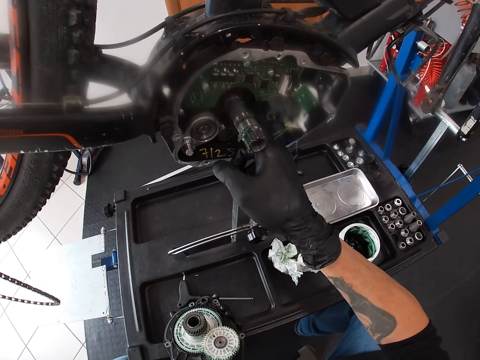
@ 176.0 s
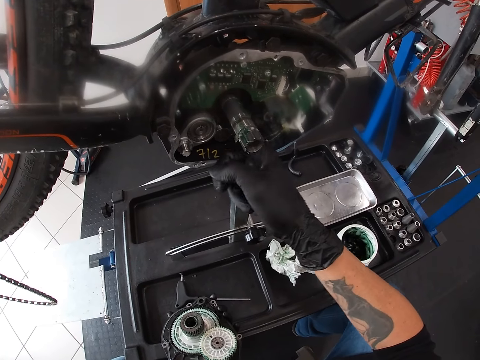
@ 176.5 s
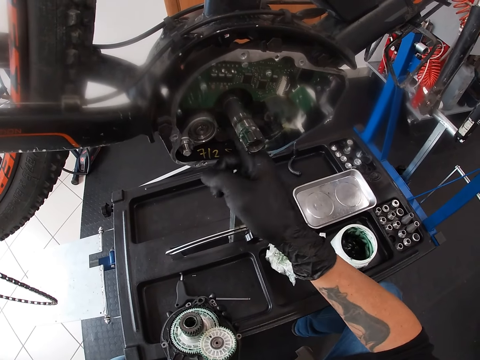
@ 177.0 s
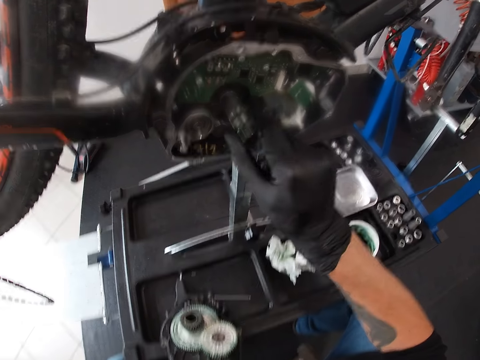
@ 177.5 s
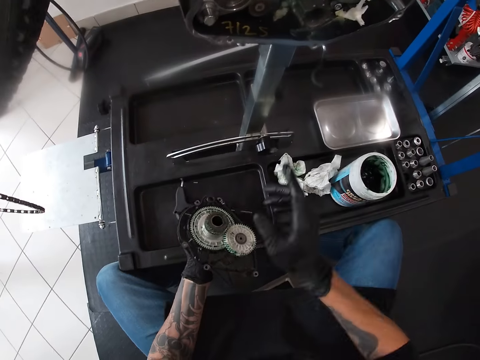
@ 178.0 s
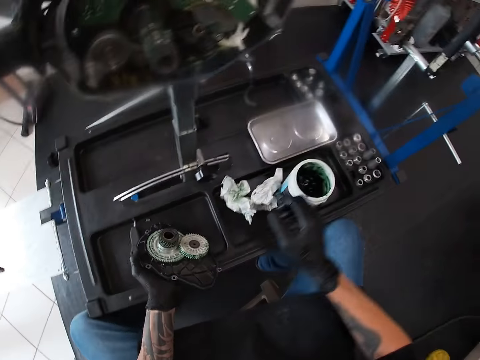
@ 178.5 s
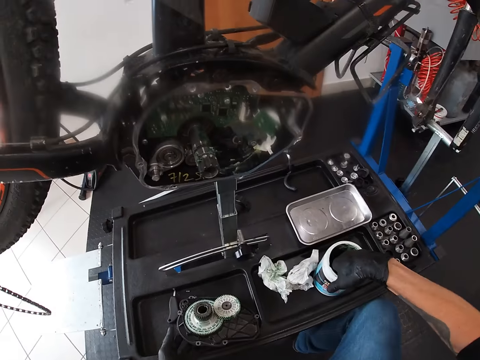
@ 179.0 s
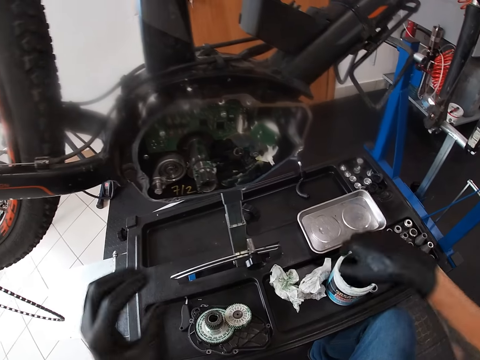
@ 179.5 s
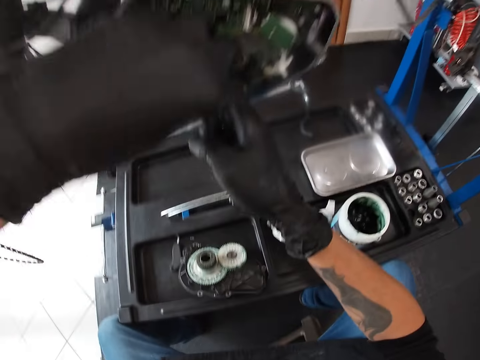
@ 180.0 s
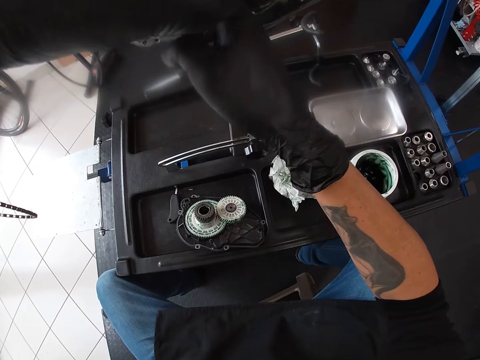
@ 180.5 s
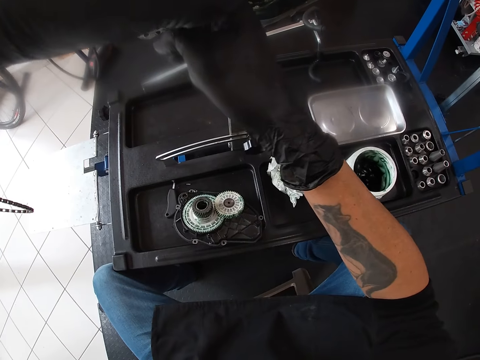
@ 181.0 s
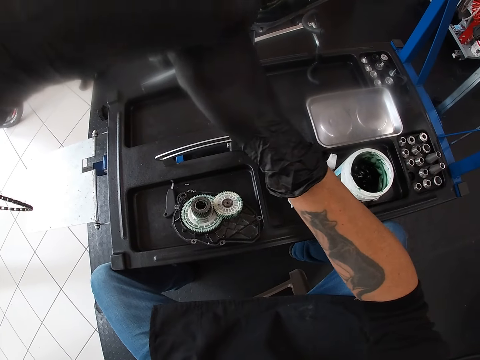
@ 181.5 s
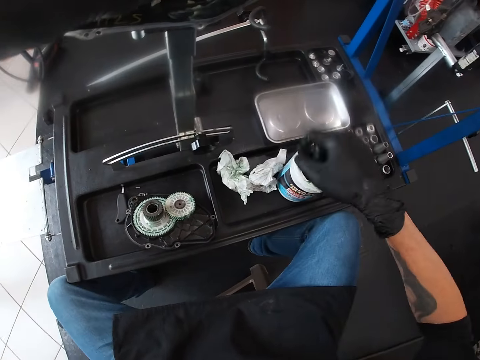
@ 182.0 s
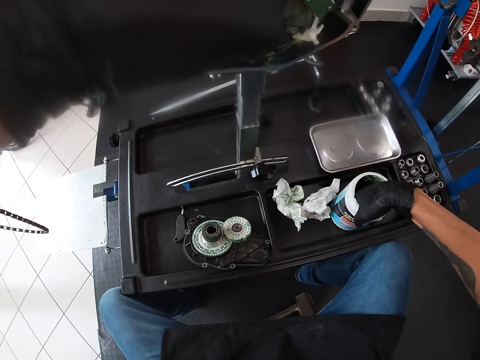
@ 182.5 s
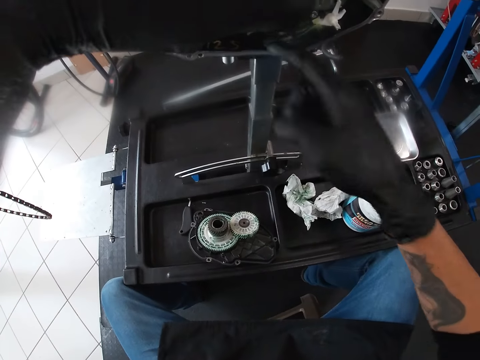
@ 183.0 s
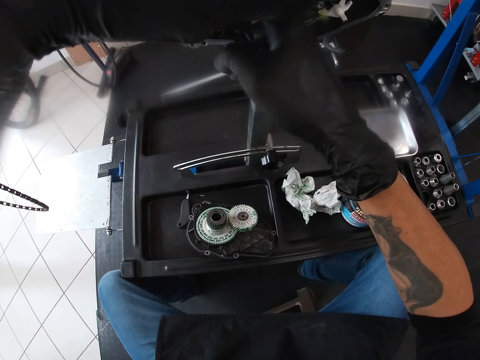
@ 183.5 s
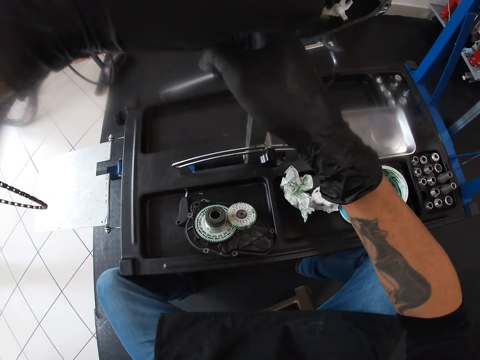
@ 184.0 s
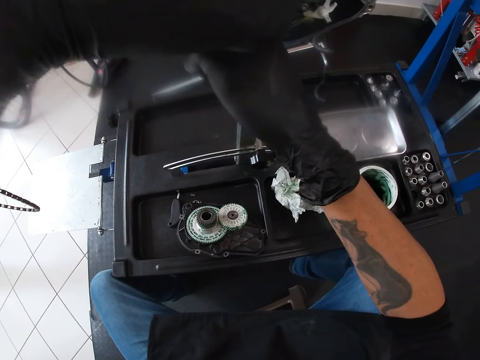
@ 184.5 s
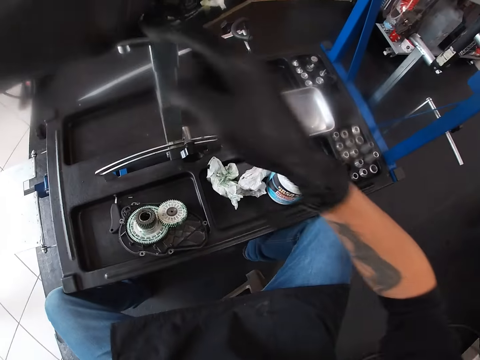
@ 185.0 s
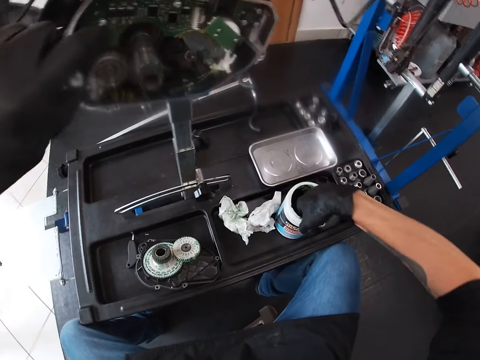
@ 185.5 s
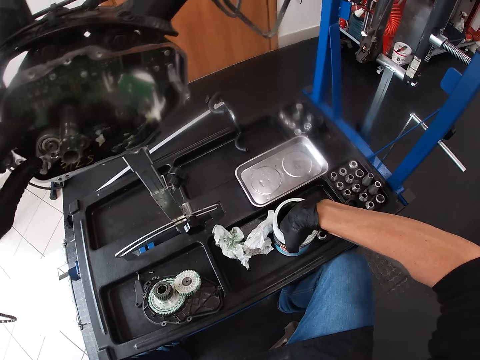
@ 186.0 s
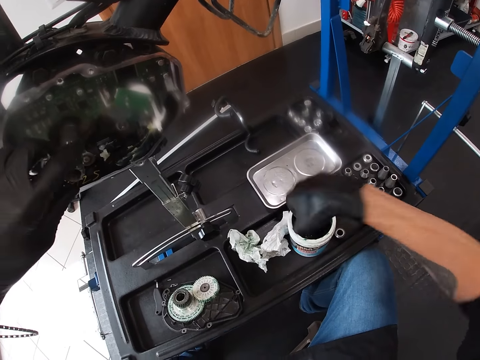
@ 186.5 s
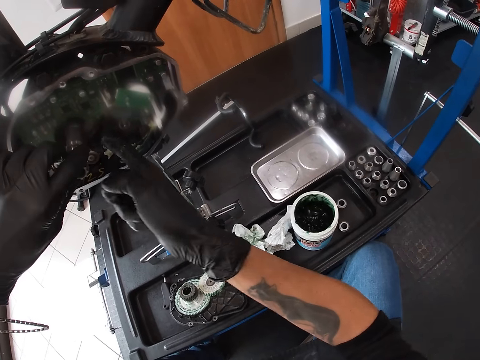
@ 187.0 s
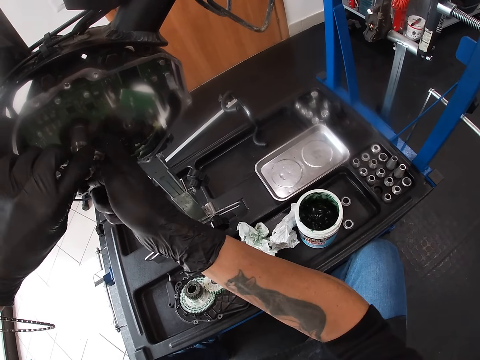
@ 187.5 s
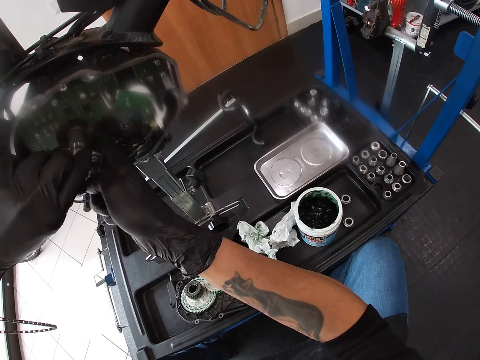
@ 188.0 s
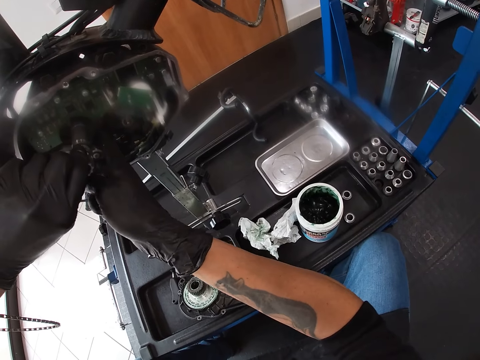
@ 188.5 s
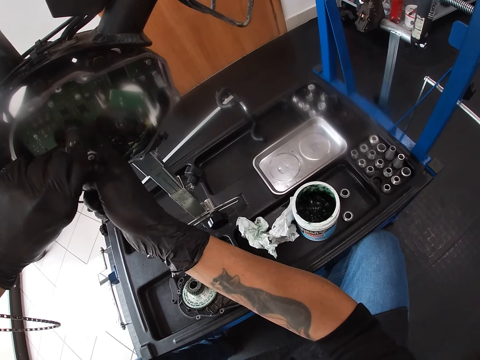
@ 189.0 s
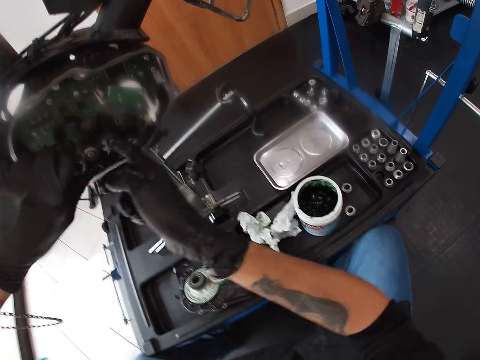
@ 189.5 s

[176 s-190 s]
The camera wearer applies grease on the motherboard. He drops the chainring on the worktable with his left hand. He touches the grease with a finger. He supports the bicycle with his left hand. He rubs the grease on the bicycle motherboard with his right hand. He touches the grease with a finger. He applies grease on the motherboard. He touches the grease with a finger. He applies grease on the motherboard.

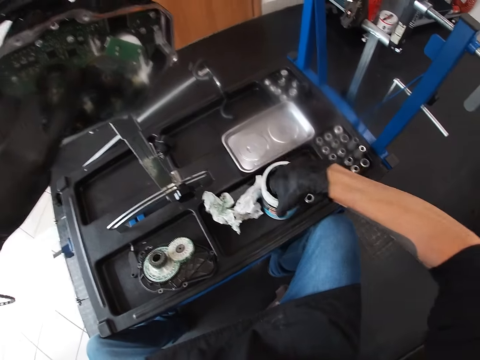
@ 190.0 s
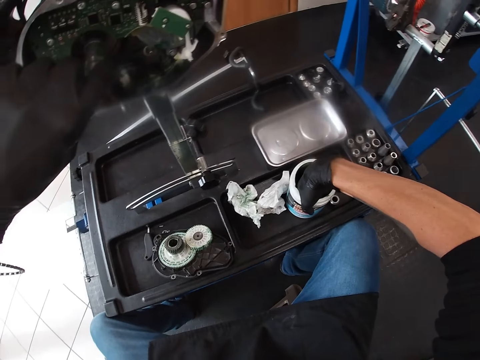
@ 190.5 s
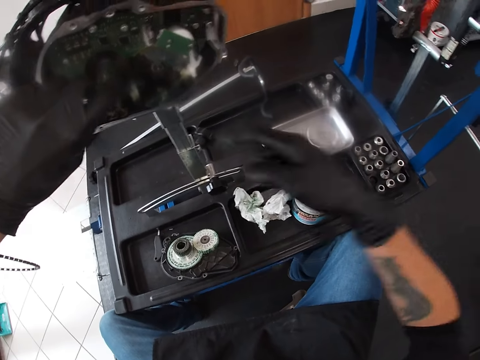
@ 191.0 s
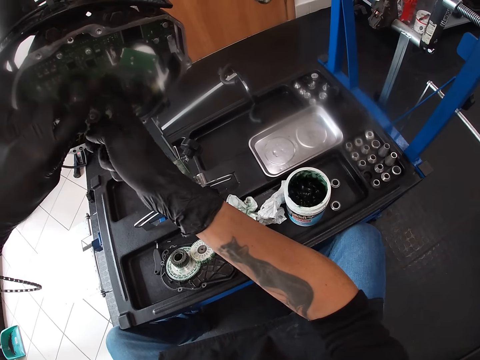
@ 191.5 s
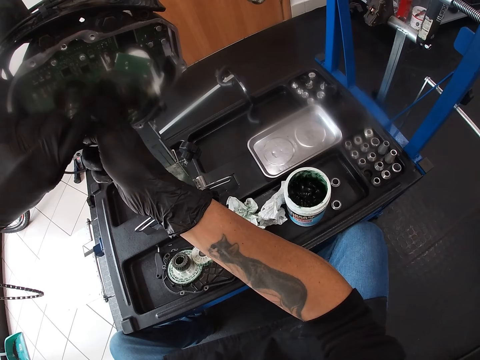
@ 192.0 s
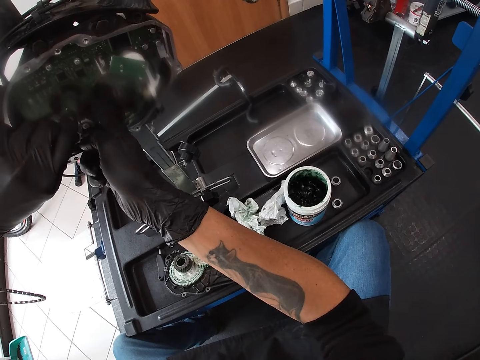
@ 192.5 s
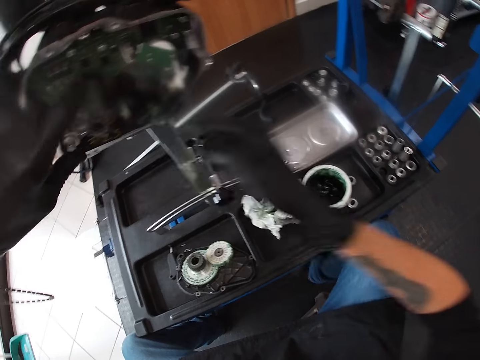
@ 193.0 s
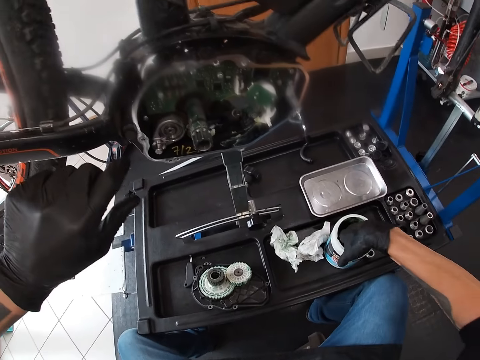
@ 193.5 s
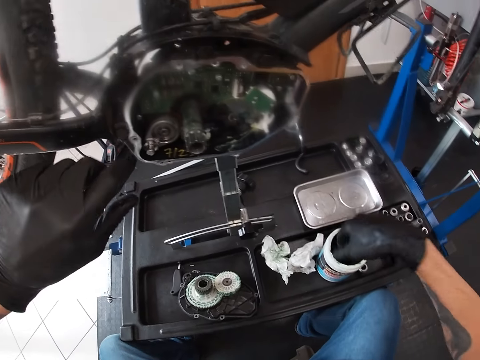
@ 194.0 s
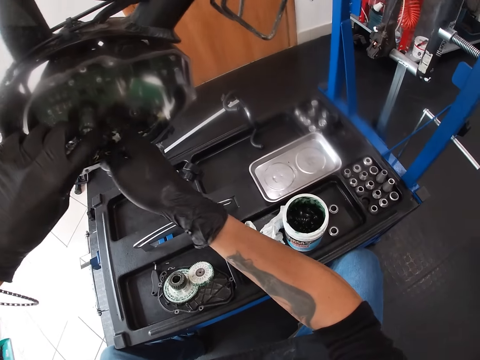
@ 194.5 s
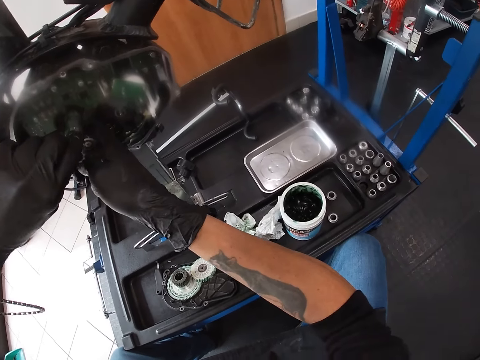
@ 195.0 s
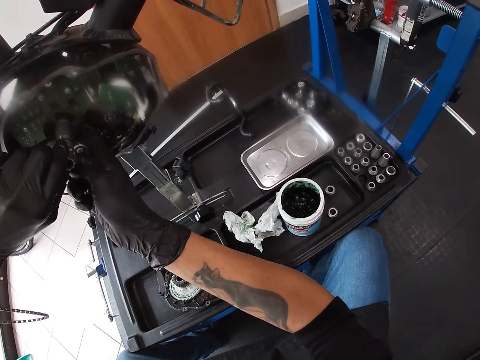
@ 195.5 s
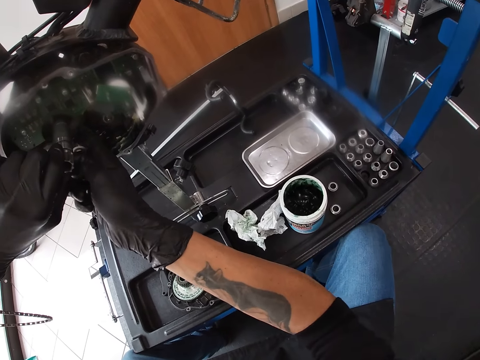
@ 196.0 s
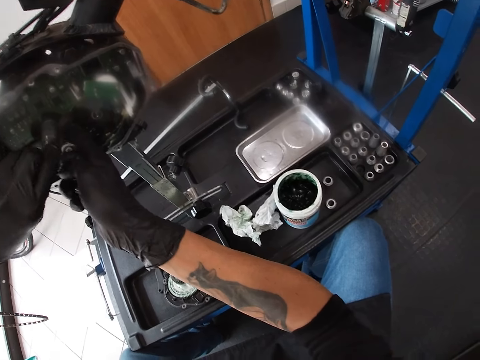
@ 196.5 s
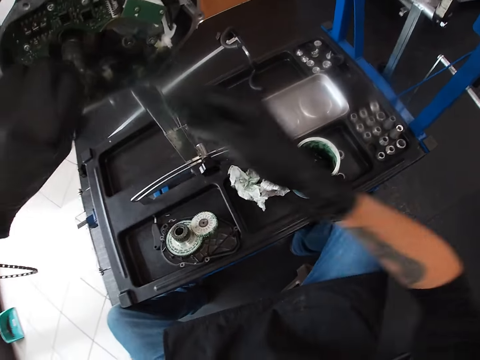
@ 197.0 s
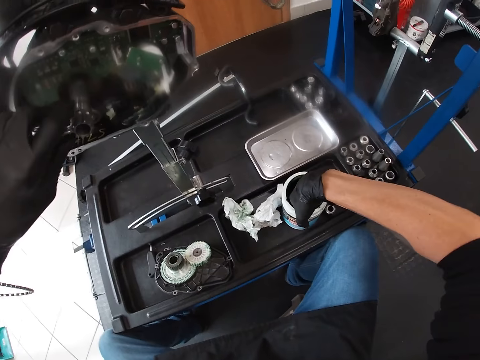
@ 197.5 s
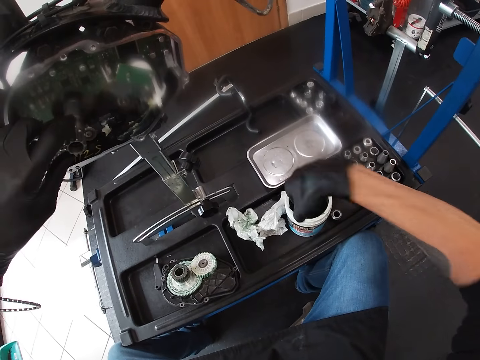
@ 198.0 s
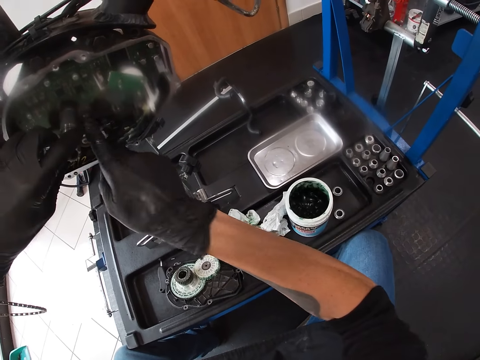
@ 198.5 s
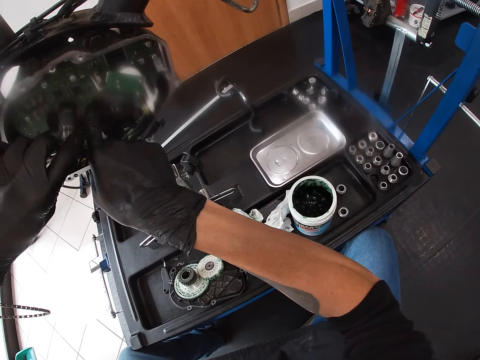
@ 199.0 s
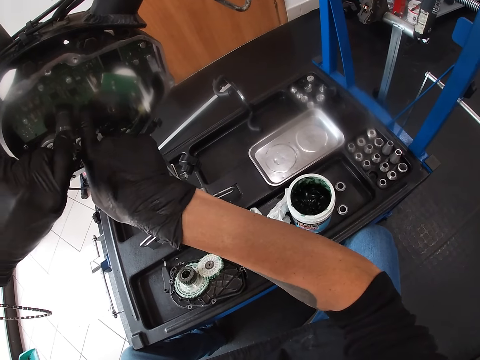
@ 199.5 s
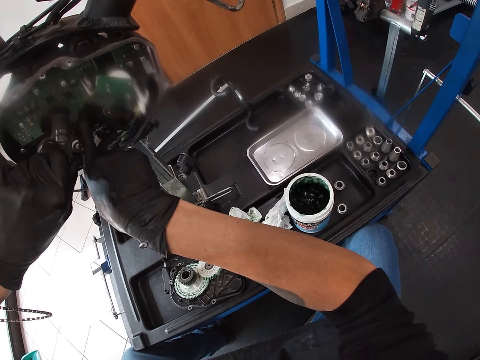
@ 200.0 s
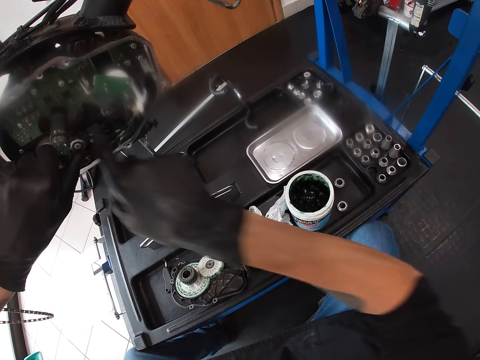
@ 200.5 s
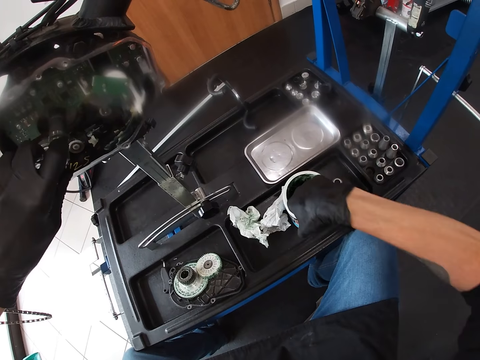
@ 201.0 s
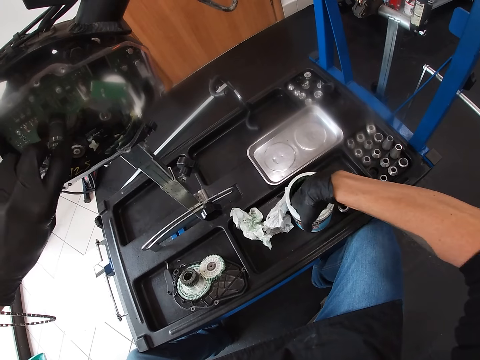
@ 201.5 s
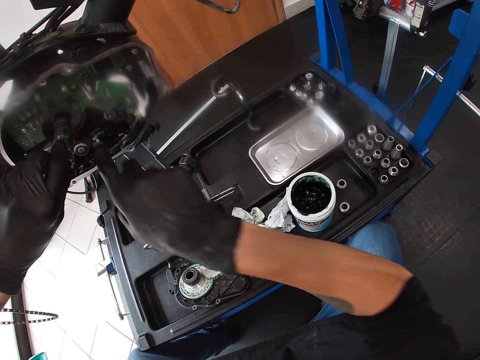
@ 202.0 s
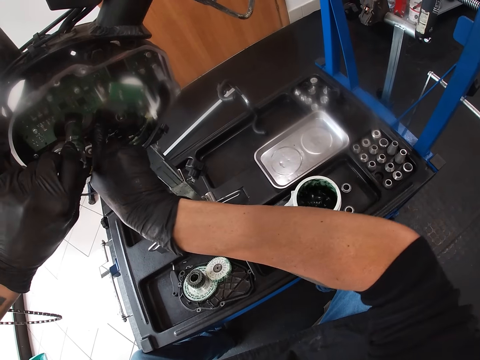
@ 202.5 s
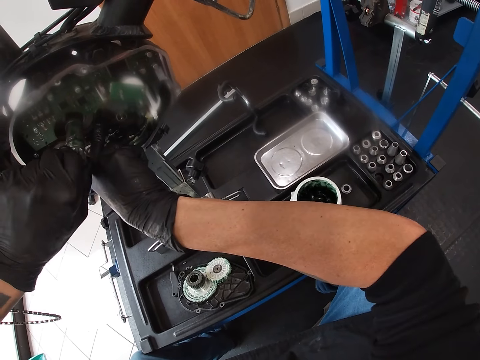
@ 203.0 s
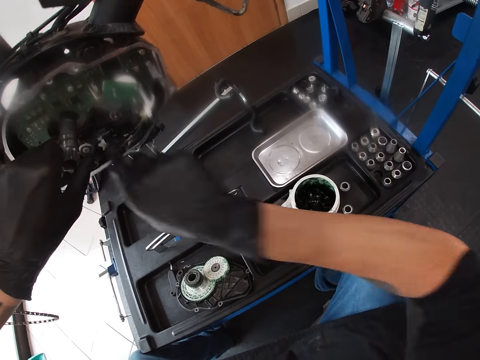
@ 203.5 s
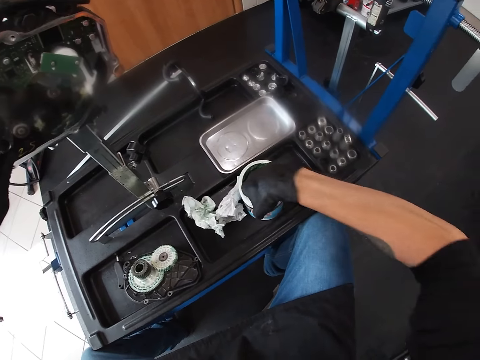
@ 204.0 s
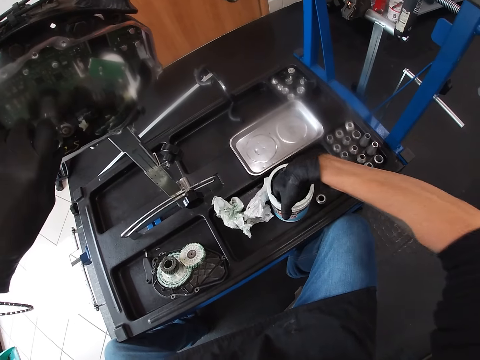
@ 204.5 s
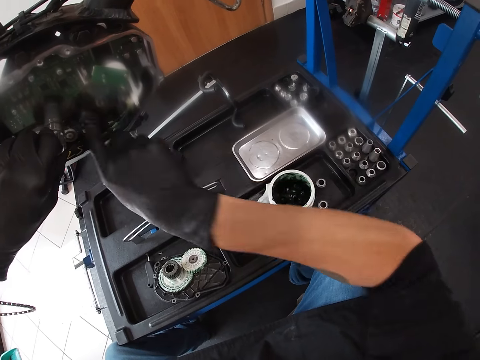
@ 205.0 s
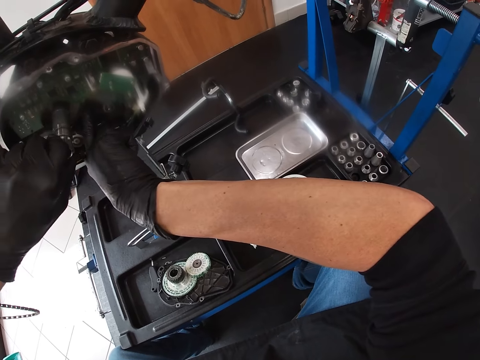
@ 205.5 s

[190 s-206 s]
The camera wearer touches grease with a finger. They apply the grease on the motherboard. They touch the grease with a finger. They apply the grease on the motherboard. They touch the grease with a finger. They apply the grease on the motherboard. They touch the grease with a finger. They apply the grease on the motherboard. They touch the grease with a finger.
